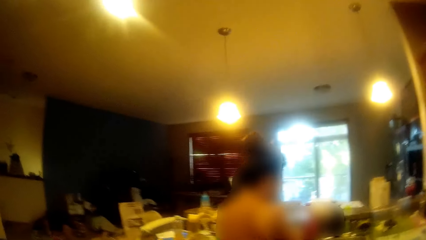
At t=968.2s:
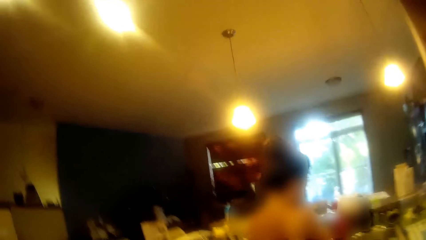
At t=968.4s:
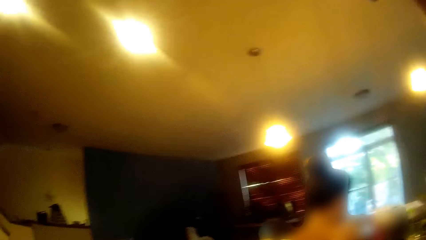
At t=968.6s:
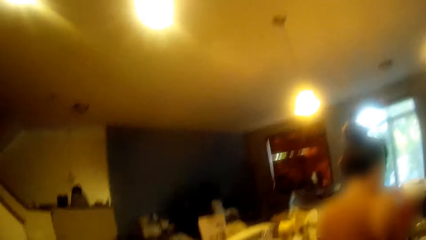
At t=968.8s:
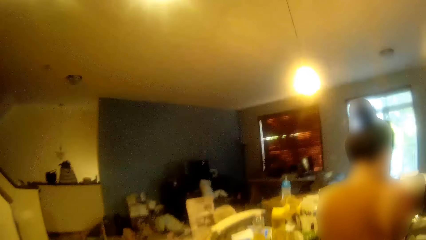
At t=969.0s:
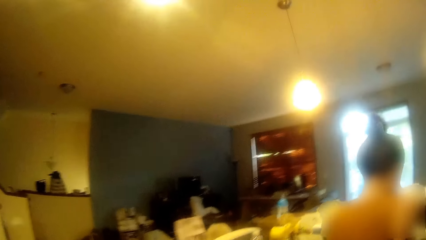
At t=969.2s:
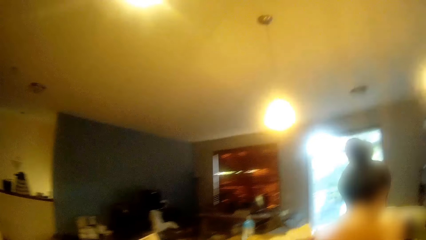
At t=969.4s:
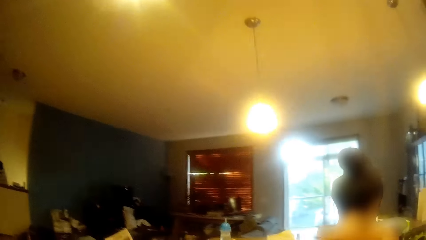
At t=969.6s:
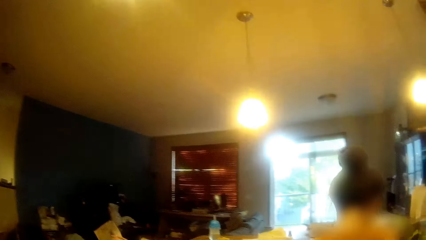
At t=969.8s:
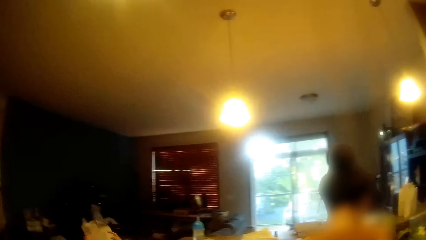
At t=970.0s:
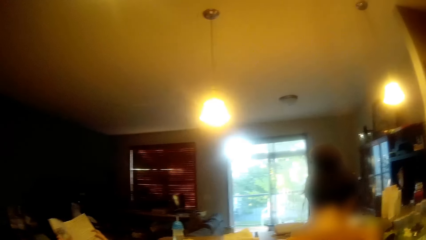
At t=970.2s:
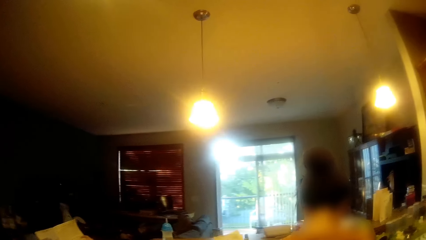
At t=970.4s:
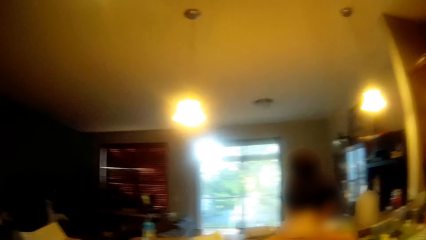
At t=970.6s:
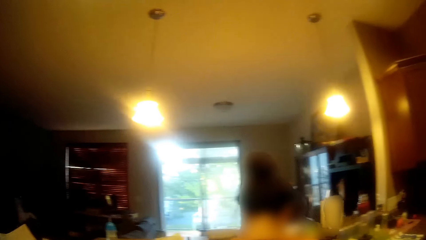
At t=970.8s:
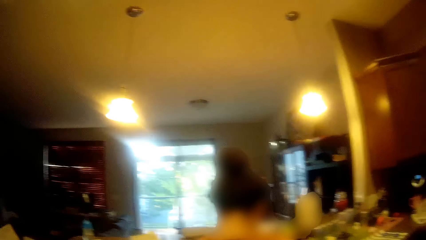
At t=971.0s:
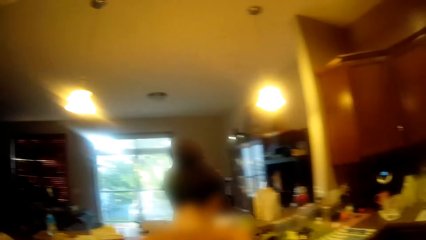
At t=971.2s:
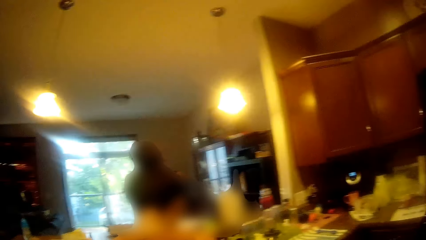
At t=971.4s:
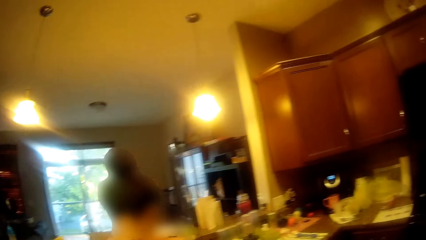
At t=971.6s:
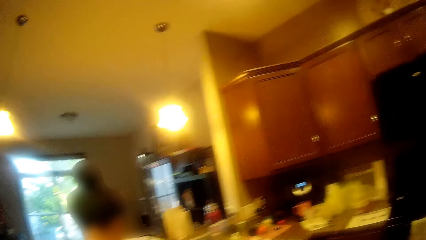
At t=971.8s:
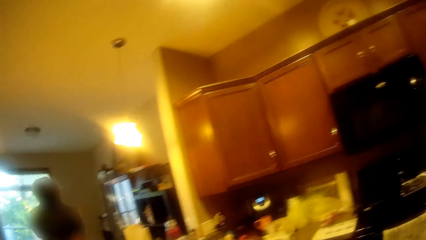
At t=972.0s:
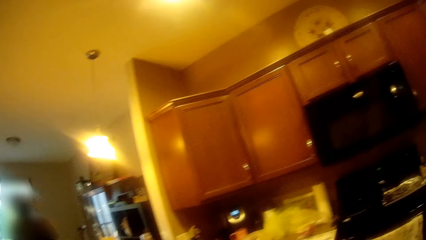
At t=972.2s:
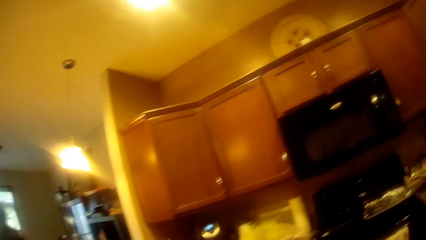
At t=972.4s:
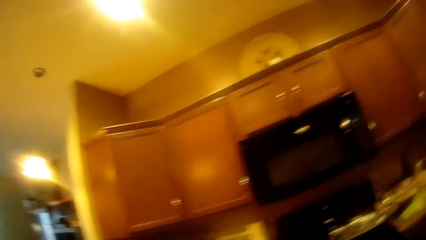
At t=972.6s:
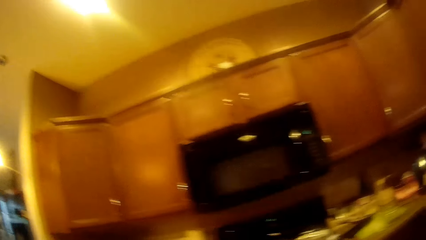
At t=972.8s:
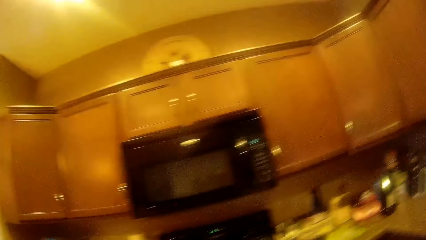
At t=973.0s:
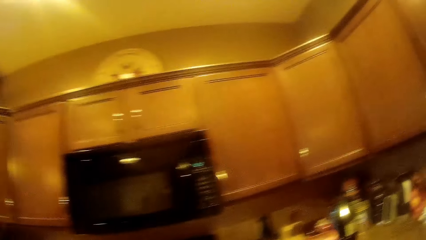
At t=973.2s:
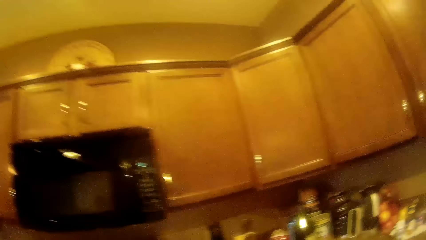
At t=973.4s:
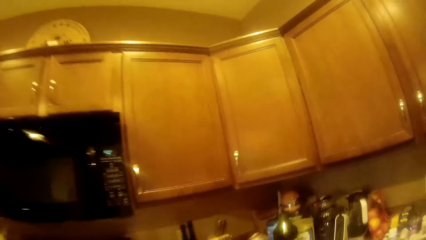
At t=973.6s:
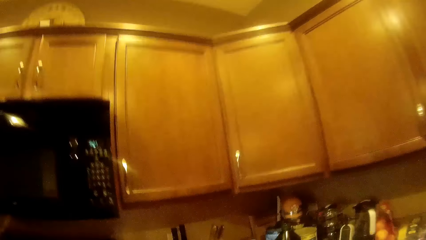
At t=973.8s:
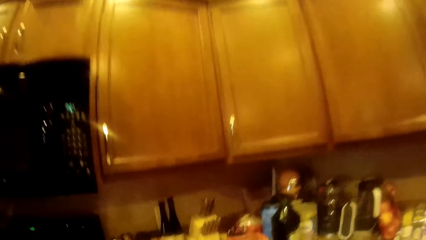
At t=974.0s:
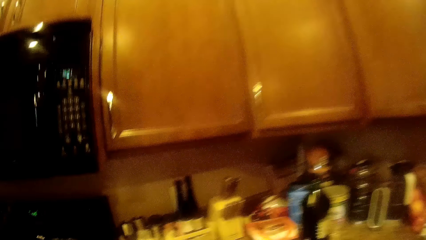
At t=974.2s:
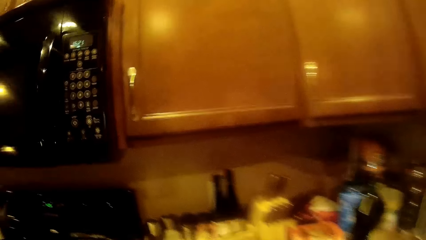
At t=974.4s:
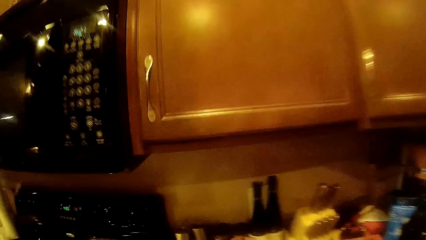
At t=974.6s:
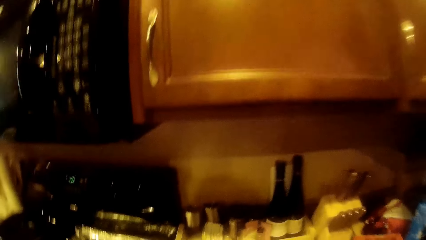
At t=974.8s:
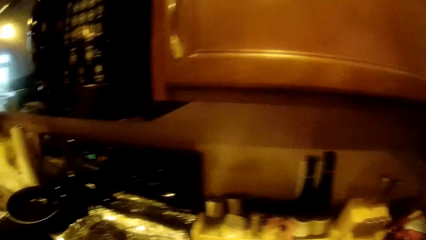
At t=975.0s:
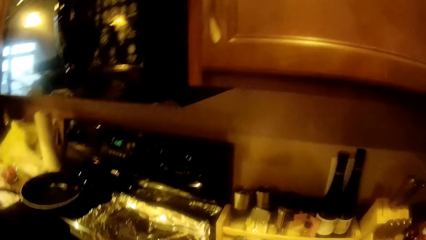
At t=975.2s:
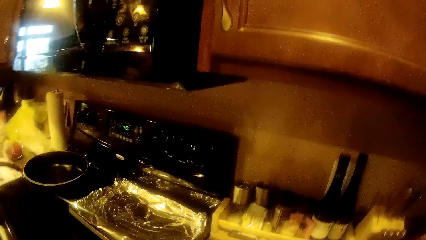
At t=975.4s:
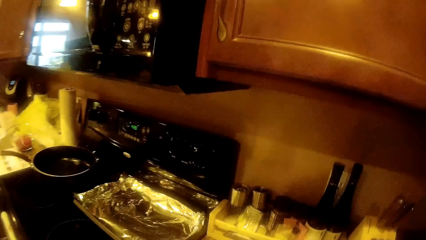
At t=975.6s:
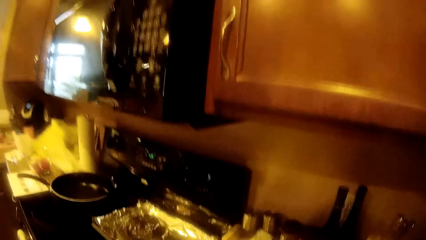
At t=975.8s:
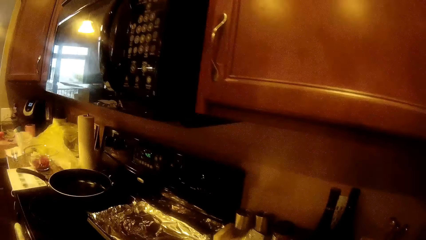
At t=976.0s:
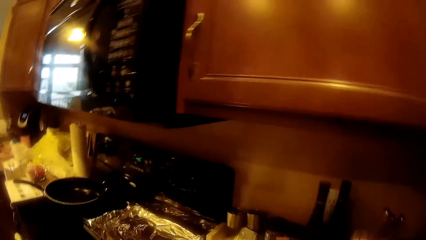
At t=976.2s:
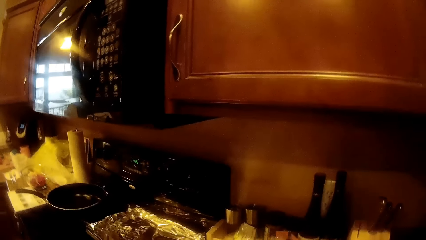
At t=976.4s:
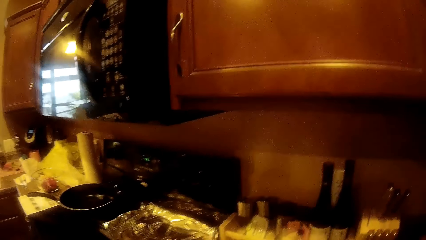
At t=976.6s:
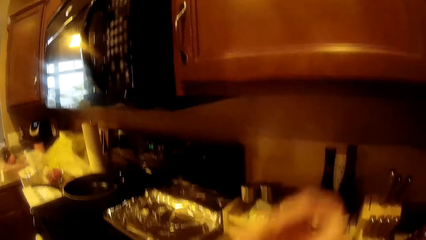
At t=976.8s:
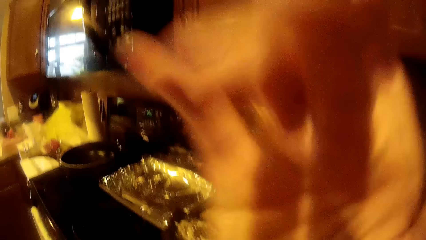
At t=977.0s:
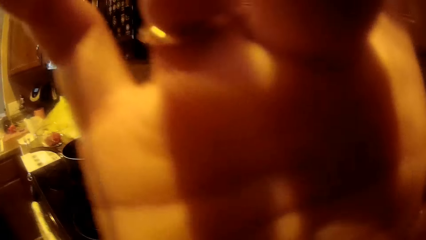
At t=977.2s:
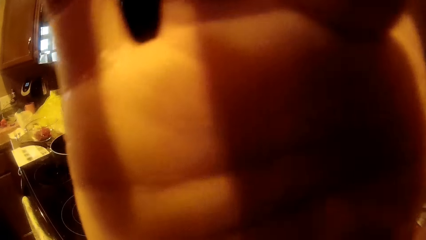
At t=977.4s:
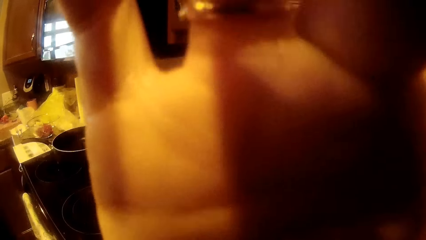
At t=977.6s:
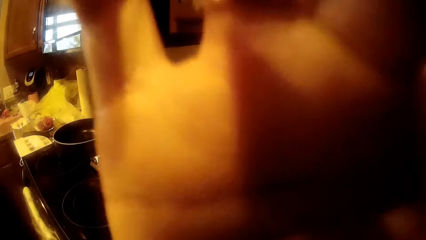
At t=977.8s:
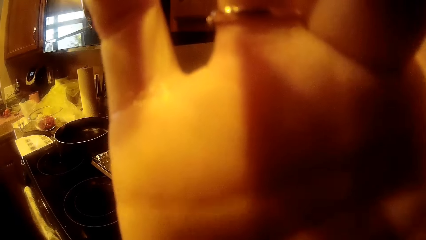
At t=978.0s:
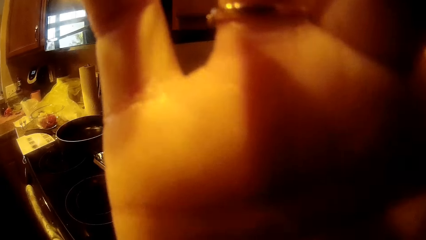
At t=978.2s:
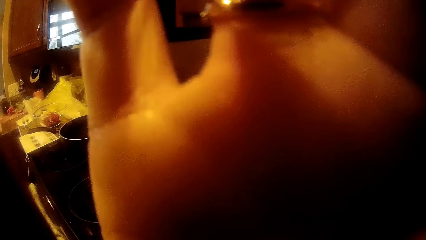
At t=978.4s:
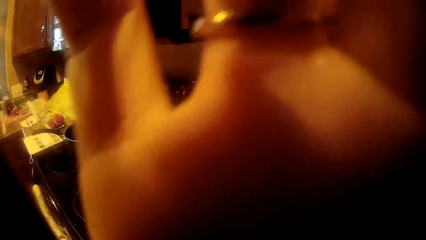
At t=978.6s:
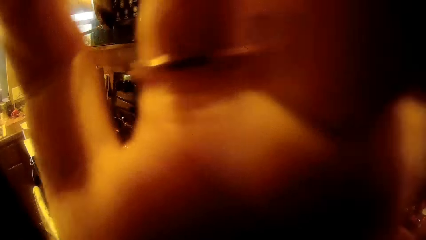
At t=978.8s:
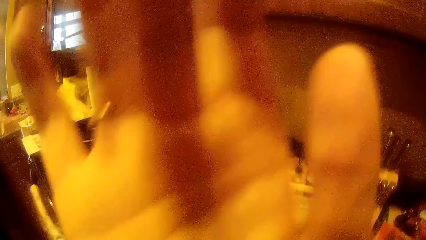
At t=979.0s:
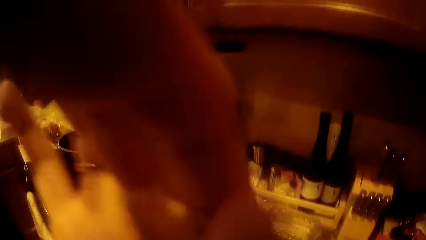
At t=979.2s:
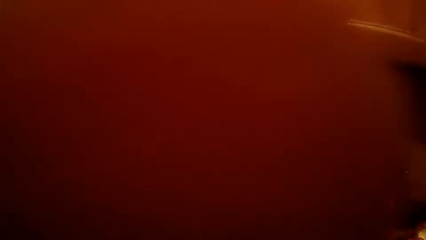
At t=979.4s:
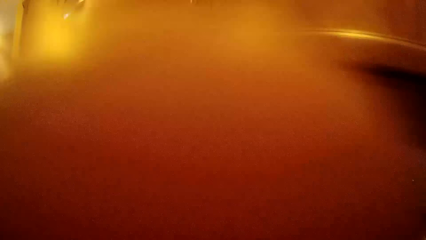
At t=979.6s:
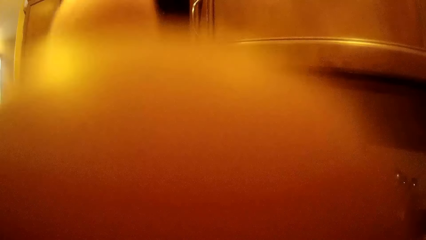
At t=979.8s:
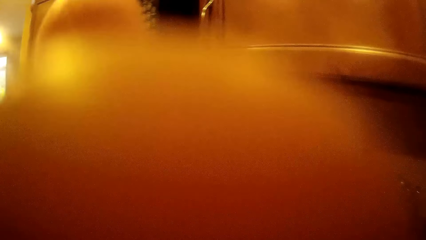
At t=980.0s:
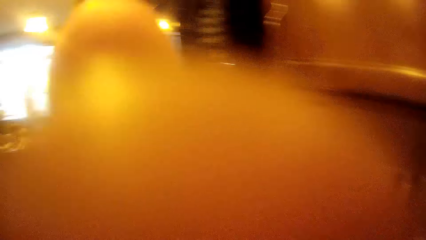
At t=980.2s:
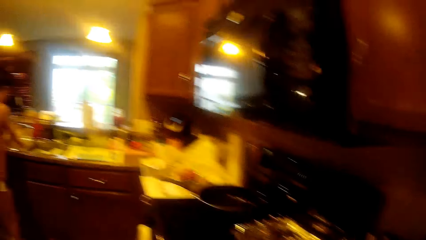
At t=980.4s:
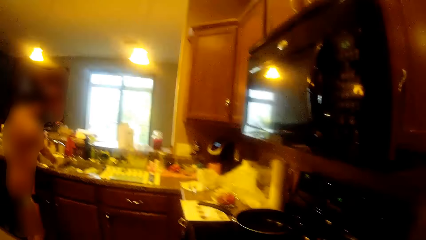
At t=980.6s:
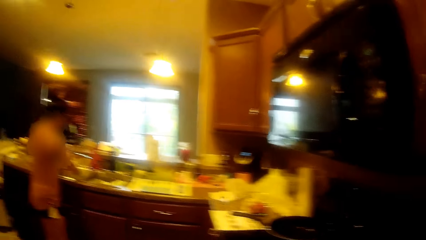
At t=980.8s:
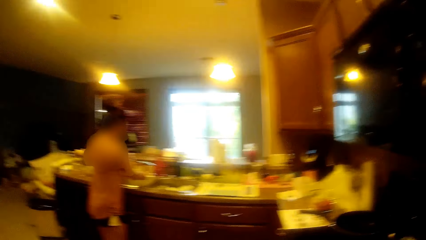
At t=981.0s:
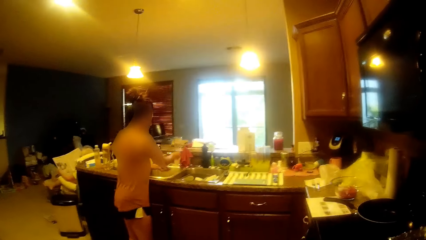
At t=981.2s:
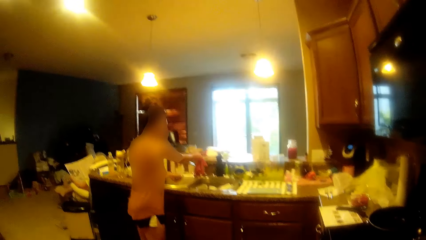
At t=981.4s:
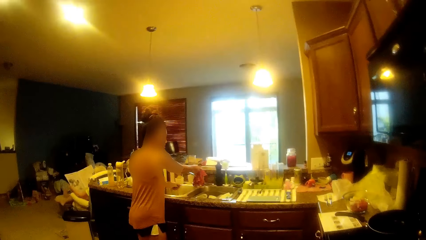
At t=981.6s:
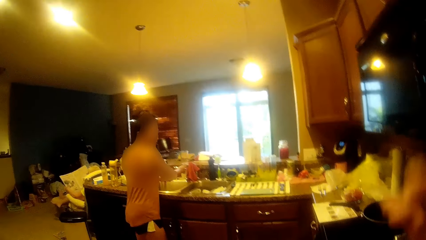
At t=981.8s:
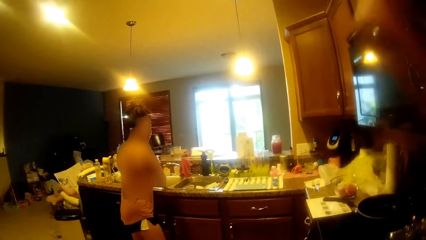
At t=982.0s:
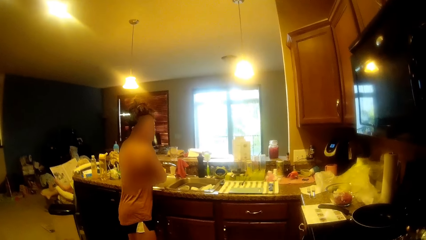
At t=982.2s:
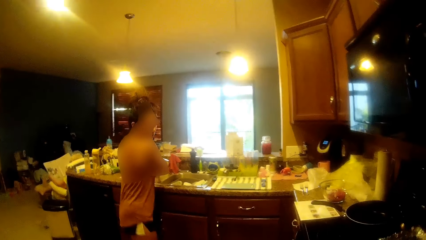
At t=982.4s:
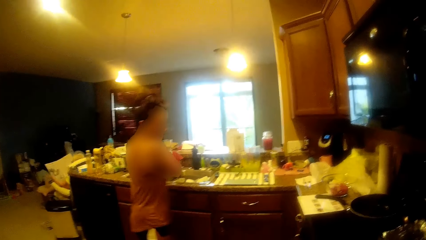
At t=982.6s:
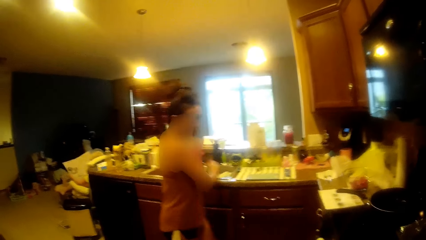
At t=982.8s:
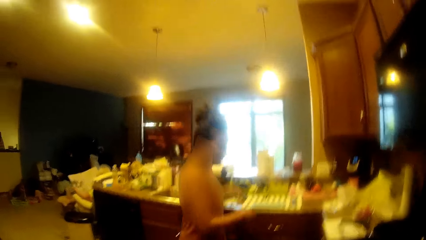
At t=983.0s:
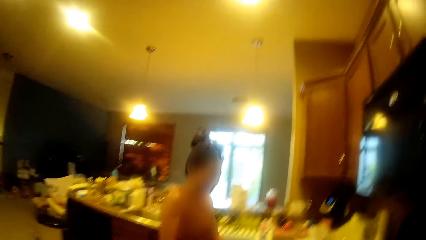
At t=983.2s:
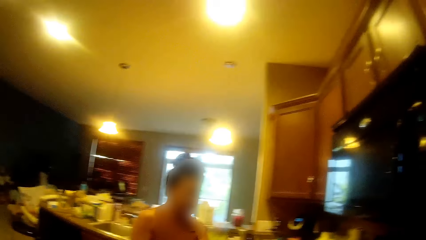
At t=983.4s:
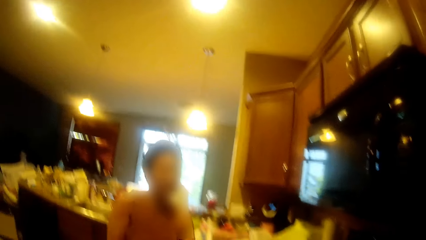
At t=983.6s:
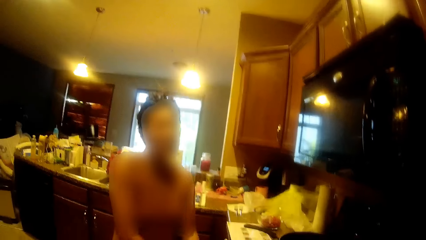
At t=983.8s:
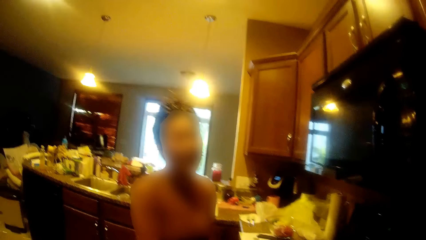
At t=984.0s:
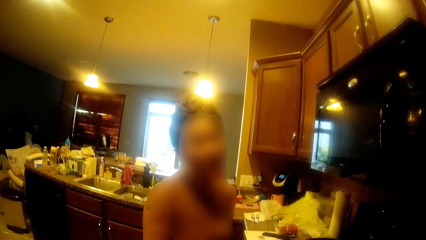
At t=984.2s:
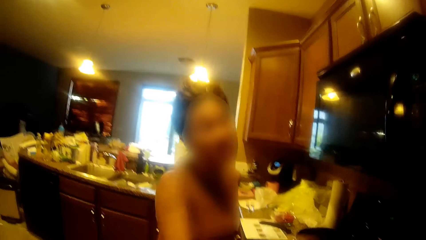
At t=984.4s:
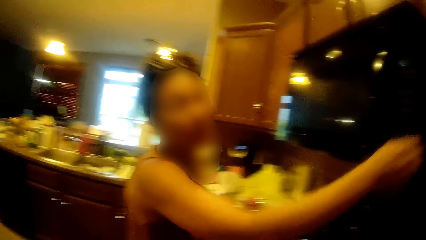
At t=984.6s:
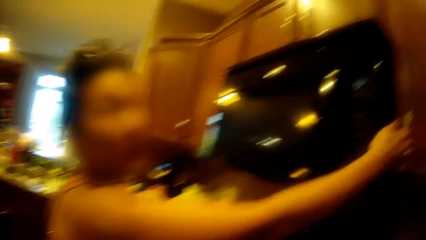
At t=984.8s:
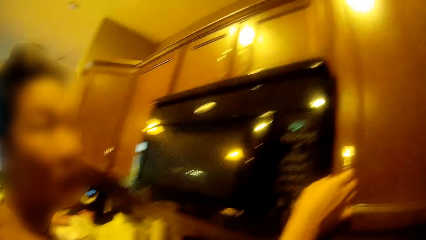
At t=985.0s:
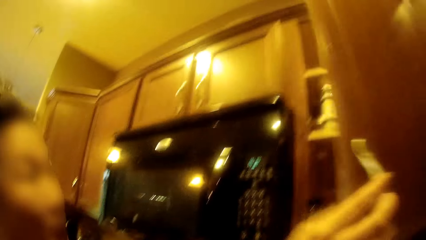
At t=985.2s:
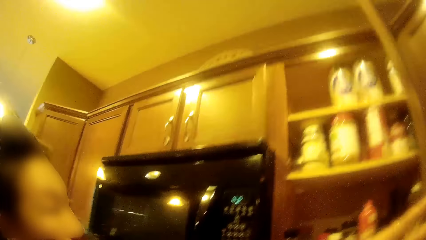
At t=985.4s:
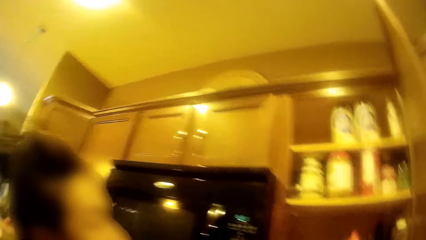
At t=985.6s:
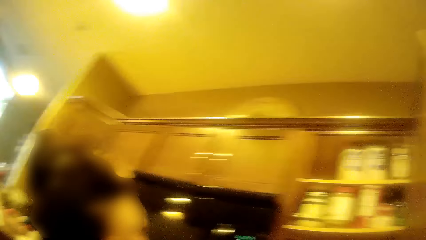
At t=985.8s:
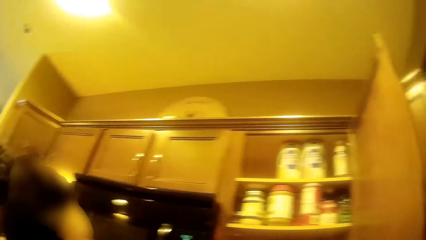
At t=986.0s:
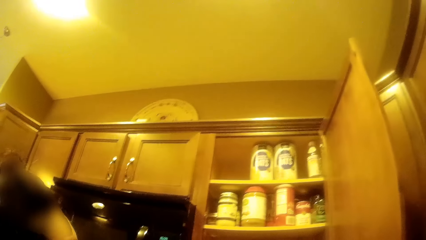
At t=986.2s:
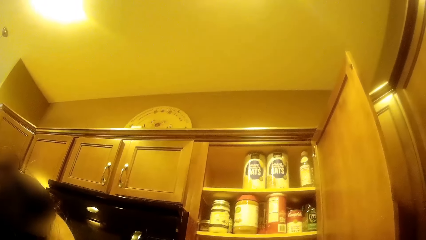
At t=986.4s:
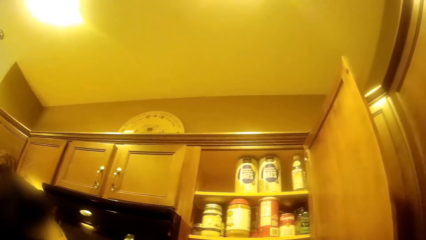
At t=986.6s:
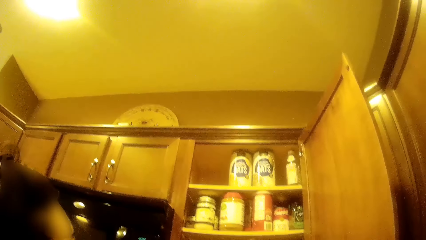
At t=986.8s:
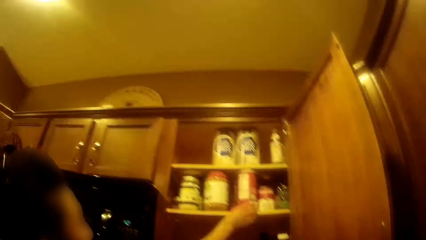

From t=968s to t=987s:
The camera wearer adjusts a camera. A woman touches a napkin. She closes the tap with her right hand. She shakes her hands. She opens a cabinet with her right hand.
